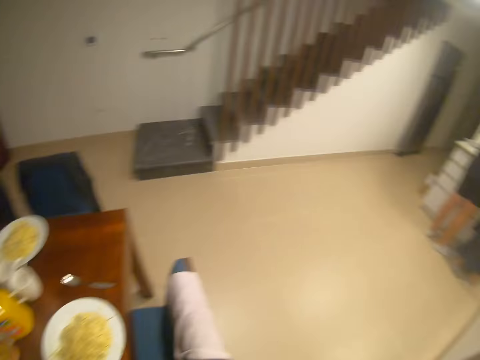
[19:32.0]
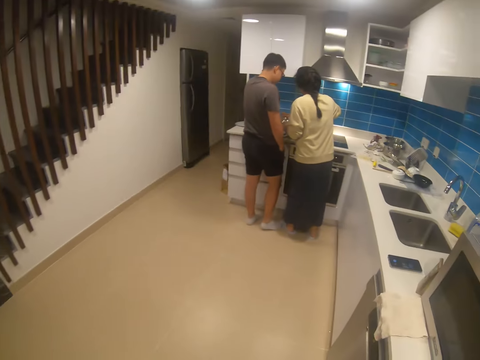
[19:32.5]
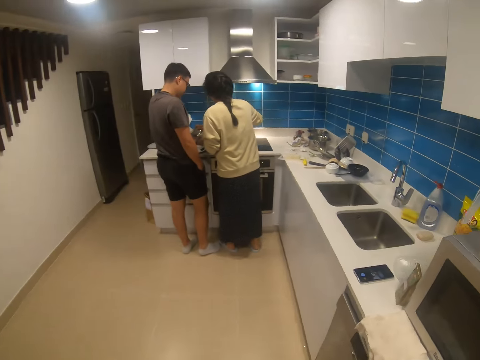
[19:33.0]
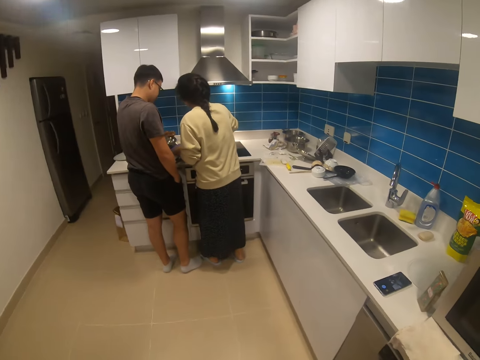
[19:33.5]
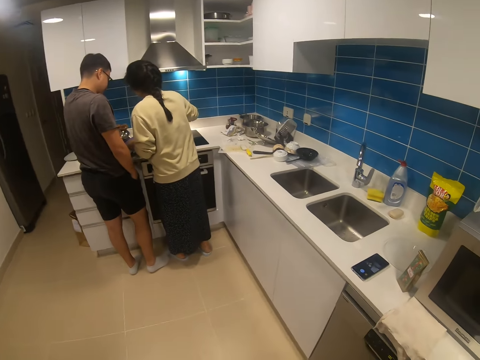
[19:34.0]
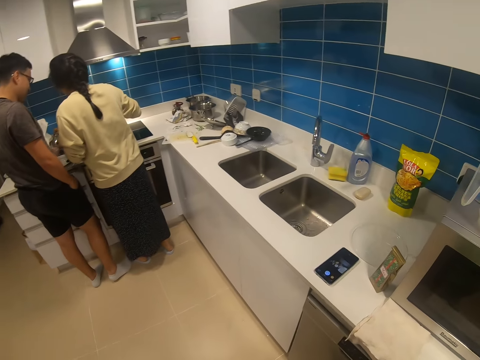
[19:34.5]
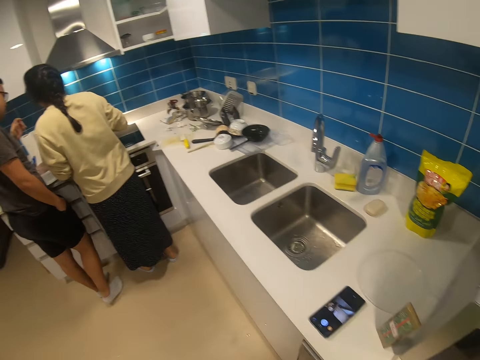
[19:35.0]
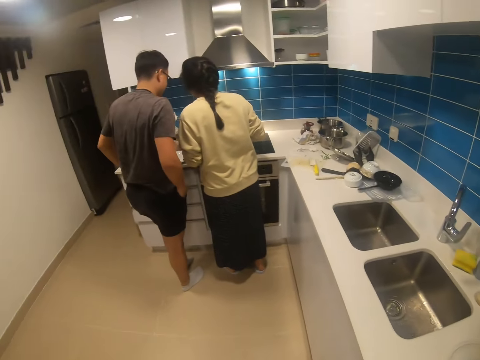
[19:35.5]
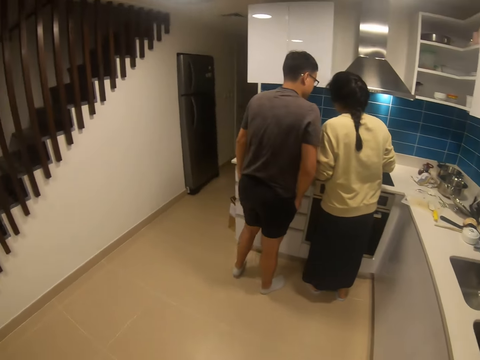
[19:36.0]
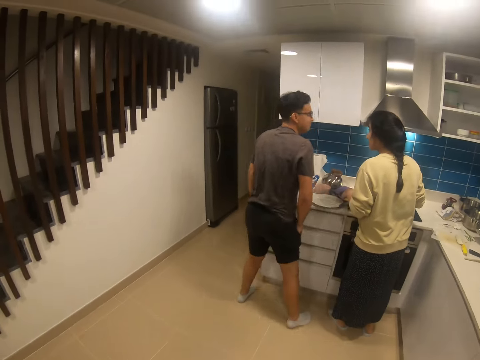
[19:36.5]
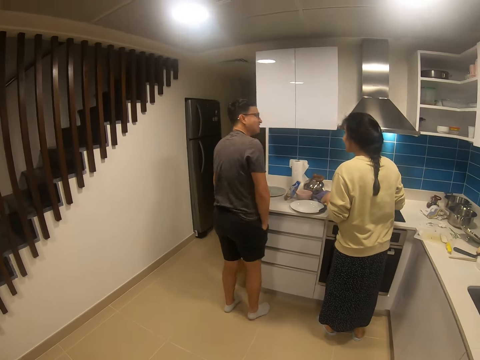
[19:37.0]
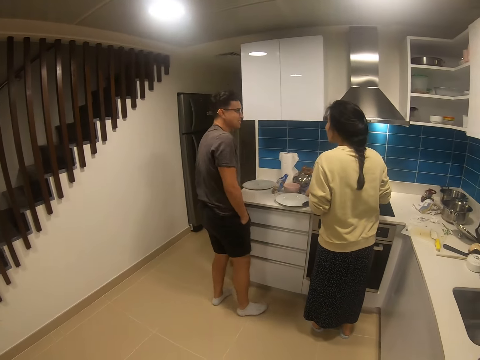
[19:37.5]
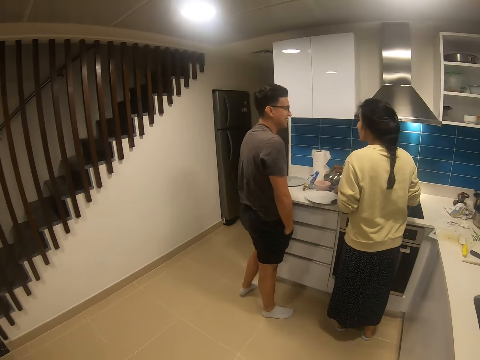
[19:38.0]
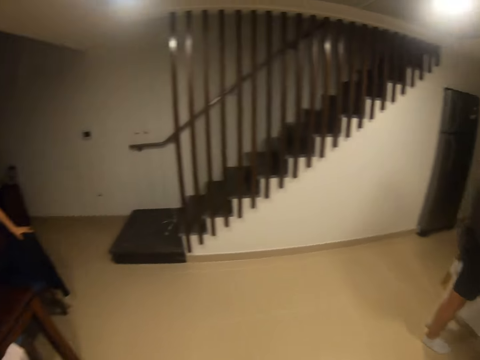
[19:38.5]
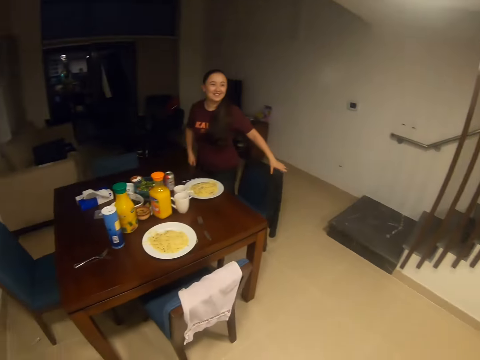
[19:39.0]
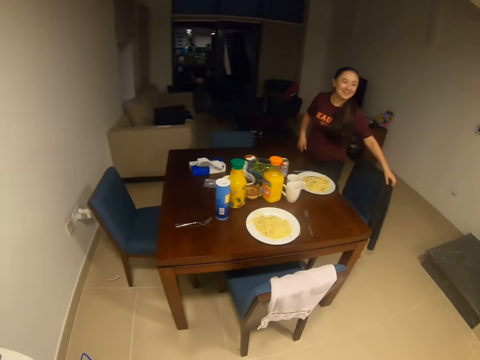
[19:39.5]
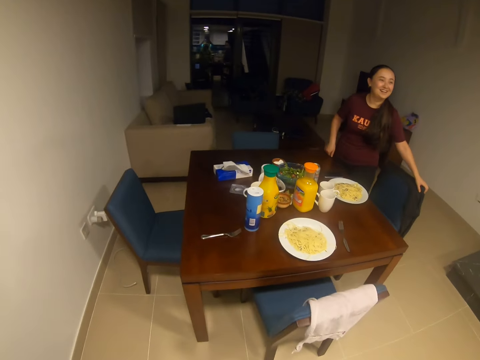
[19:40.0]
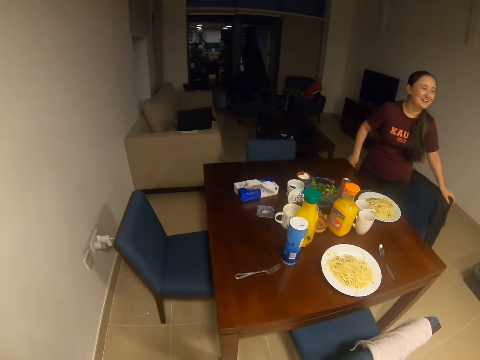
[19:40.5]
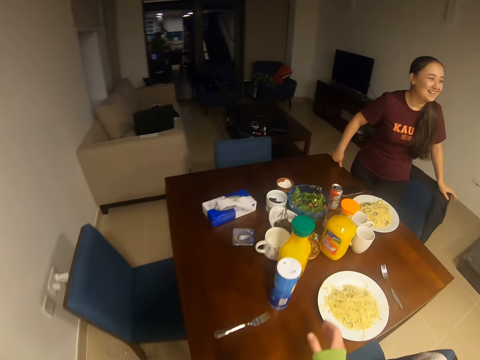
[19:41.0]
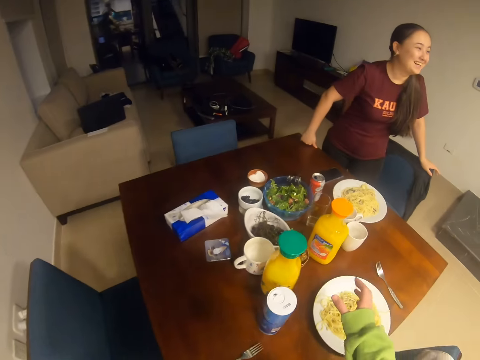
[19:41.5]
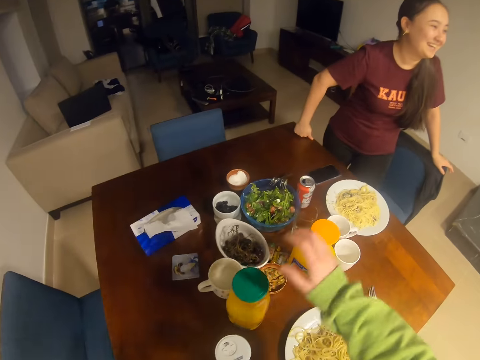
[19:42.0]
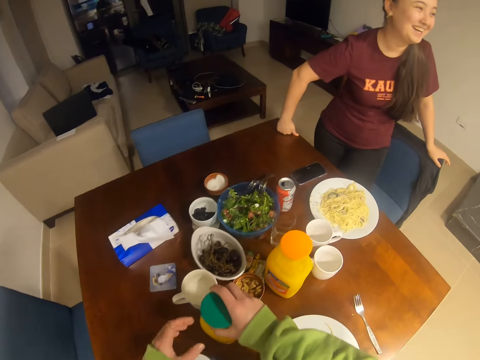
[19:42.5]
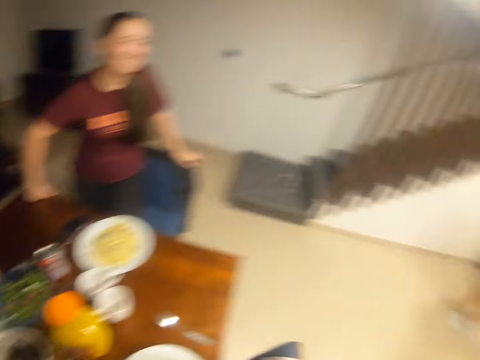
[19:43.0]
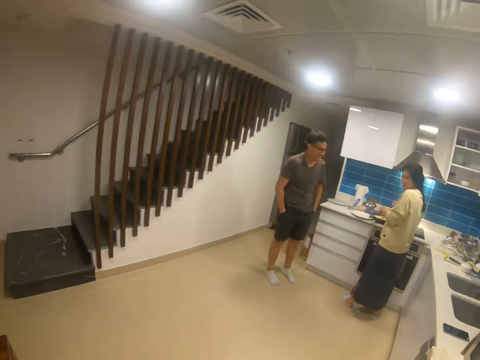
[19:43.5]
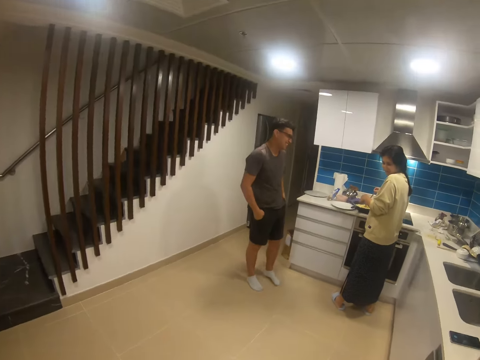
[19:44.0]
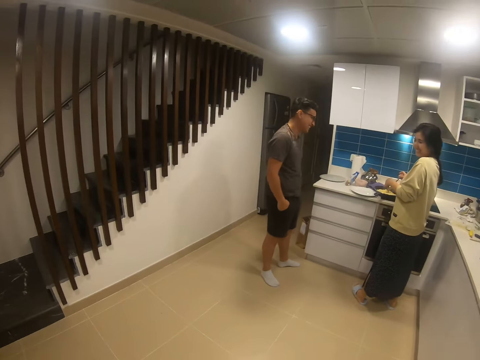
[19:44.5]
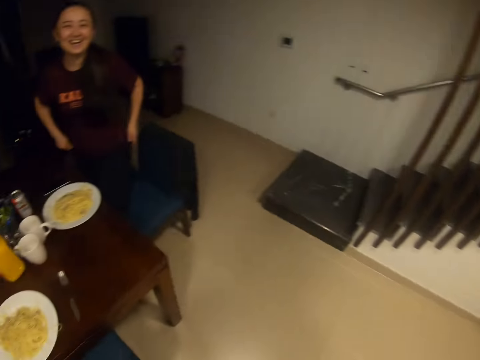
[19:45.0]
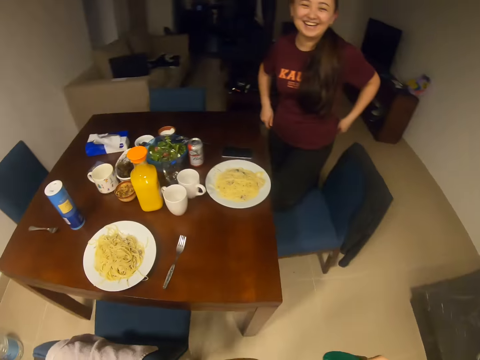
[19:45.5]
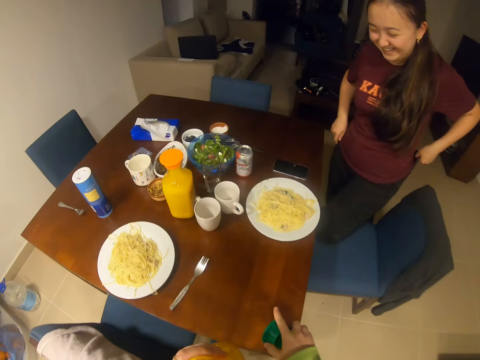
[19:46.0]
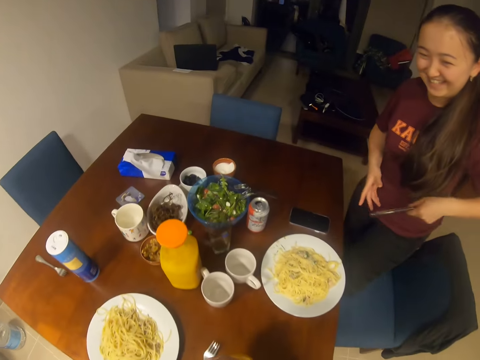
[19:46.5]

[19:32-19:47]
A woman puts a phone in the pocket. The camera wearer walks in the house. They walk in the house again. A man converses with a person, another woman and the camera wearer. The other woman stands up. The camera wearer picks up a juice bottle. They walk in the house. The man dialogues the other woman.

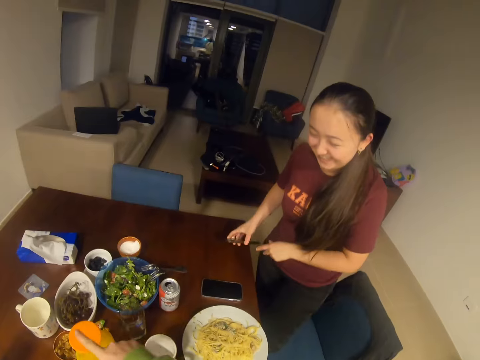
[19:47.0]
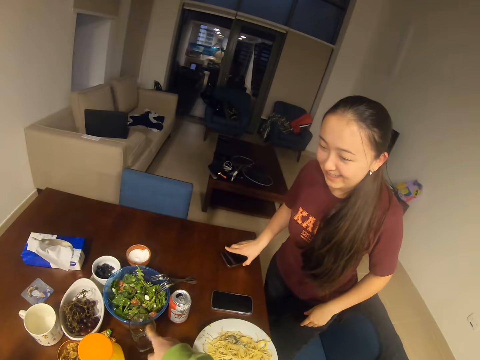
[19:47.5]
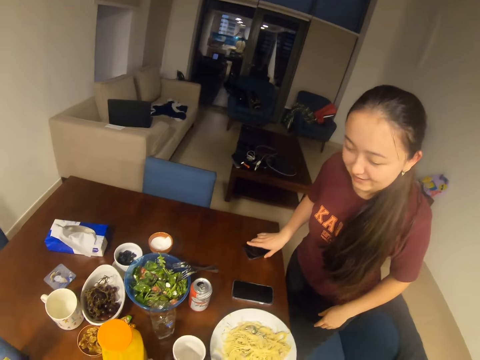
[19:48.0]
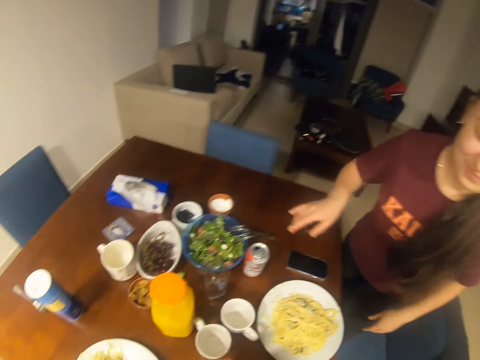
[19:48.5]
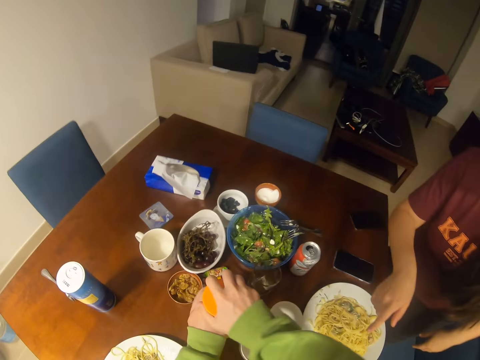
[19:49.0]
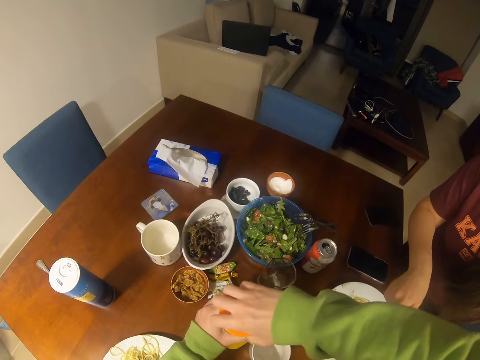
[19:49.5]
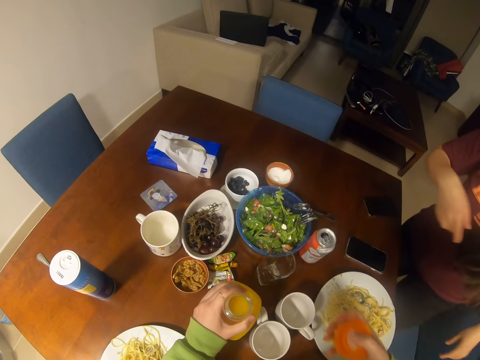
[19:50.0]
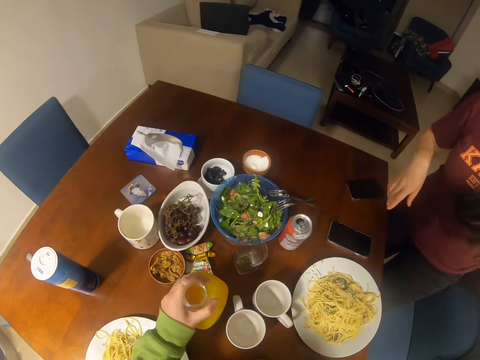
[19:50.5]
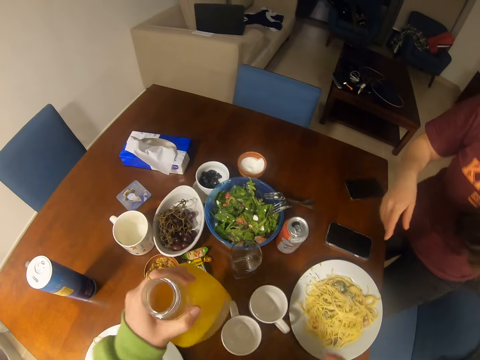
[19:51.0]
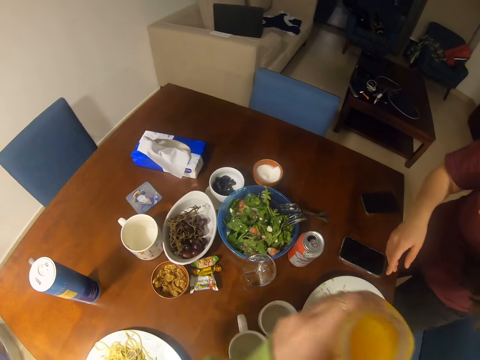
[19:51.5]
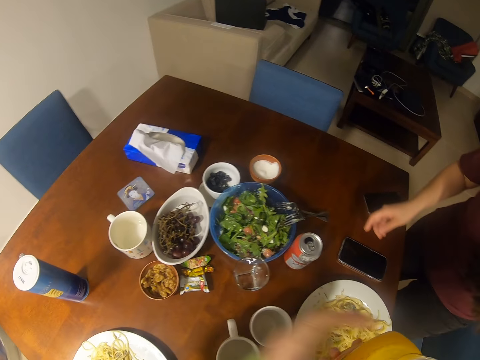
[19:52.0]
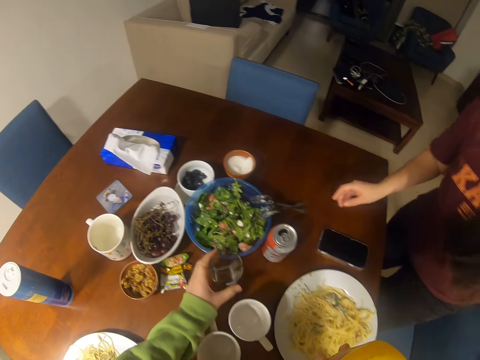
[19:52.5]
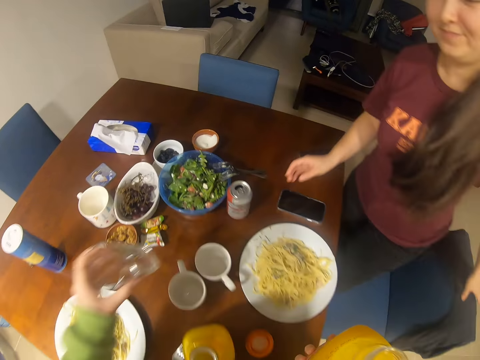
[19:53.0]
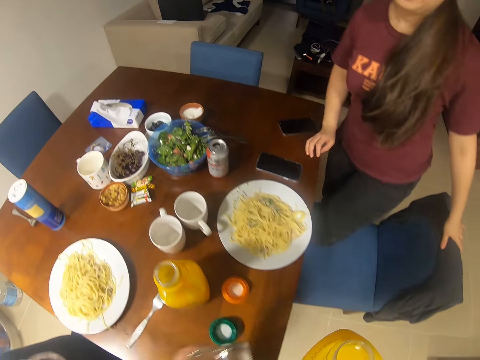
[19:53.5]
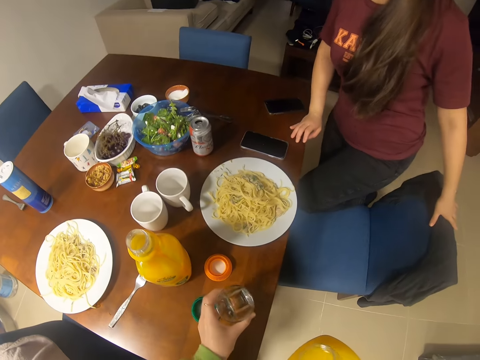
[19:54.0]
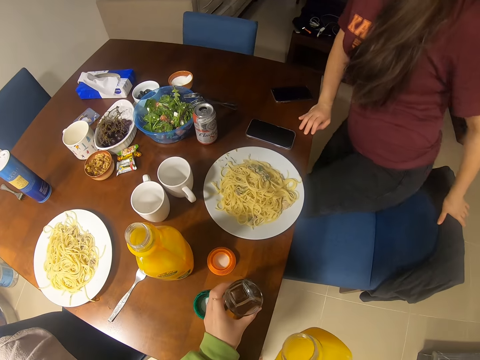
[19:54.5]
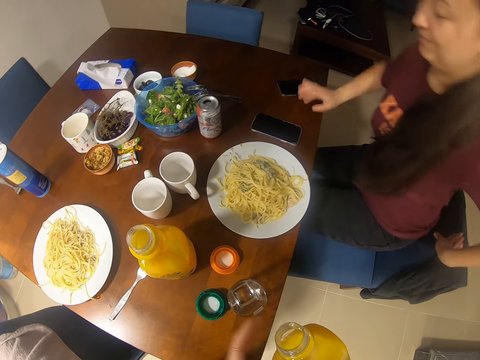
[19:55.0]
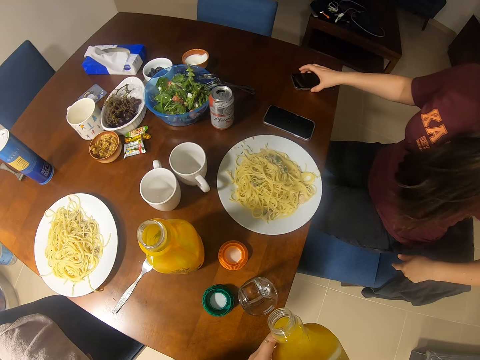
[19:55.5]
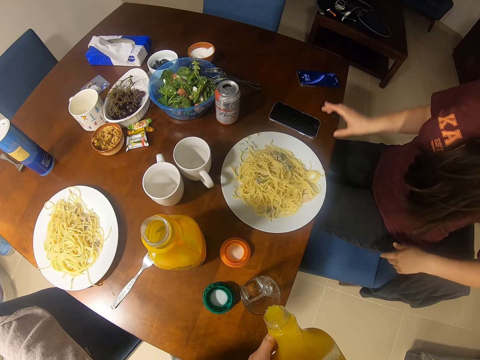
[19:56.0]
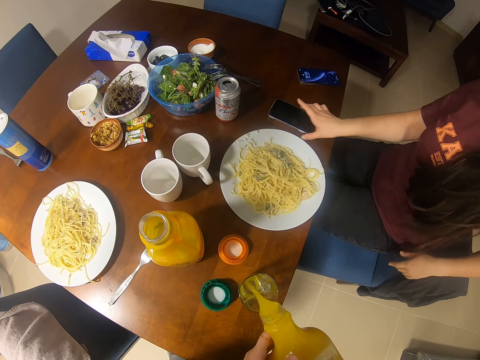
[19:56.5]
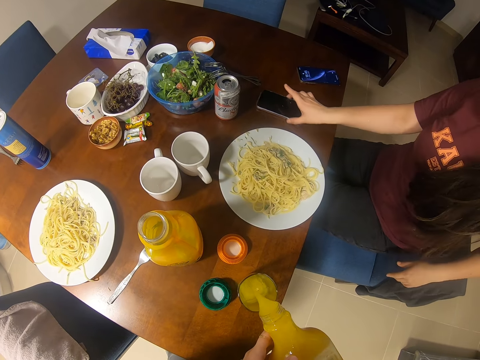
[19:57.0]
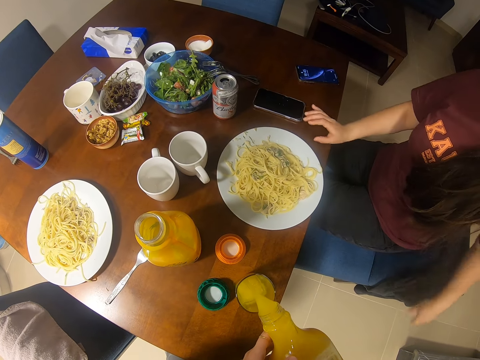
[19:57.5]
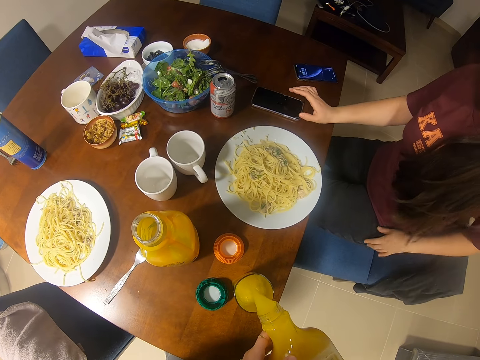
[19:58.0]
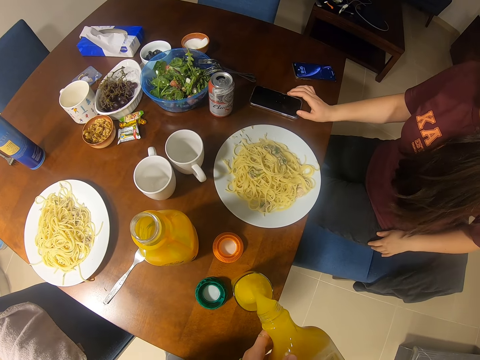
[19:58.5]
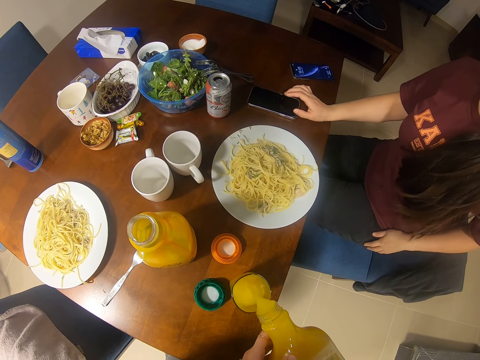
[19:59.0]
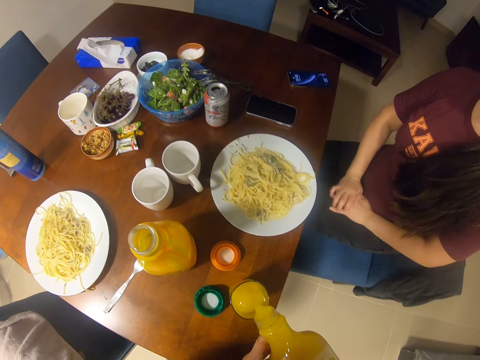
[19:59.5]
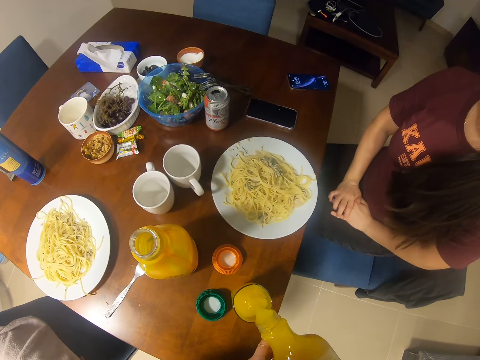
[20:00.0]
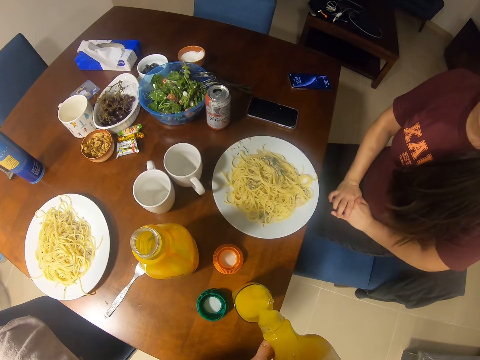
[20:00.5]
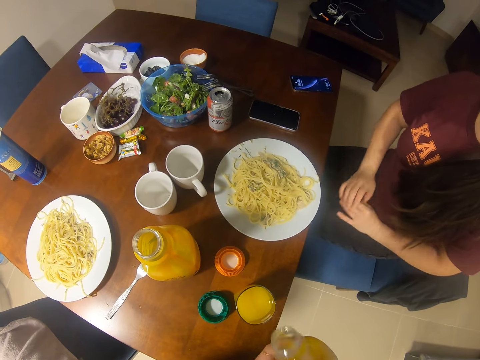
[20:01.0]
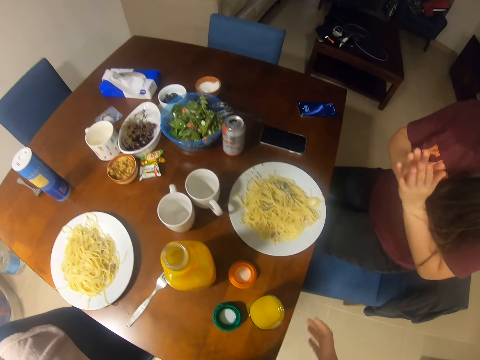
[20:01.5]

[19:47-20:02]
The camera wearer dialogues a woman. The woman places her phone on the table. The camera wearer opens the juice bottle lid. They pick up the bottle of juice. They pick up a glass. They place the glass on the table. They pour juice in the glass. They dialogue the woman.
